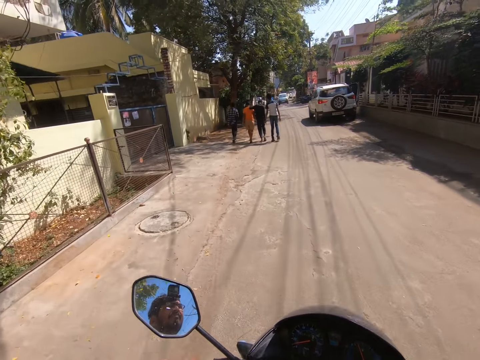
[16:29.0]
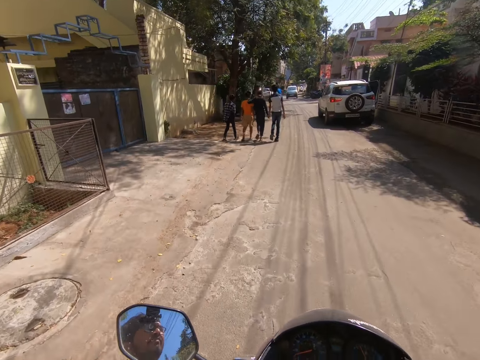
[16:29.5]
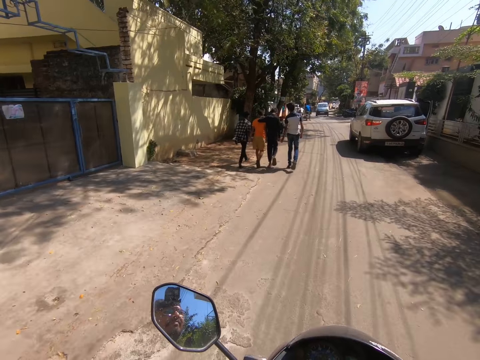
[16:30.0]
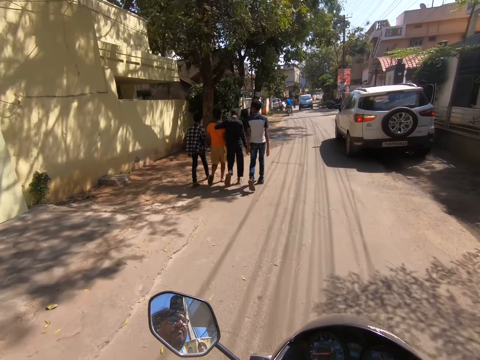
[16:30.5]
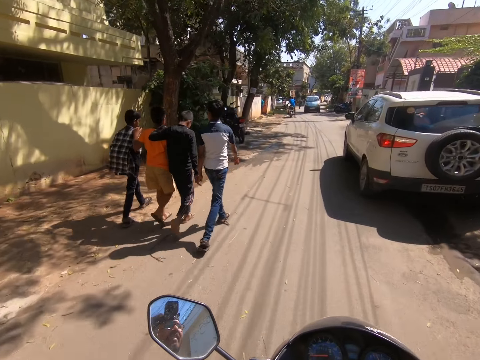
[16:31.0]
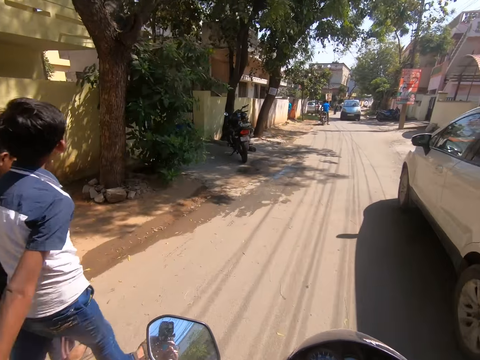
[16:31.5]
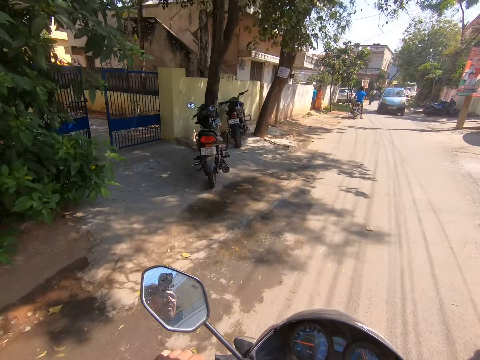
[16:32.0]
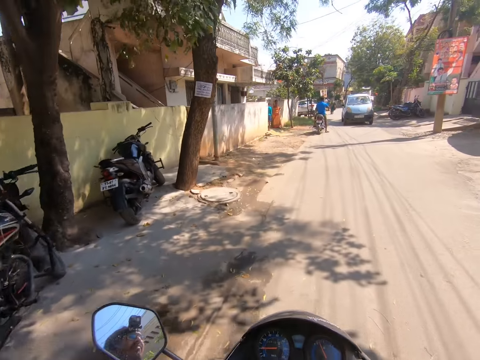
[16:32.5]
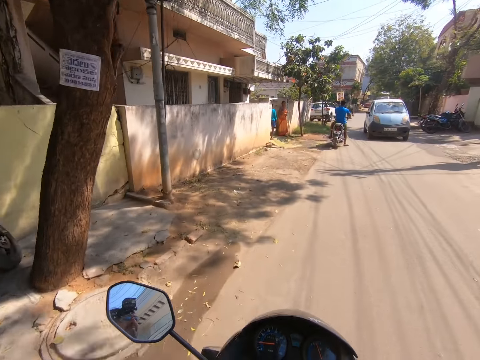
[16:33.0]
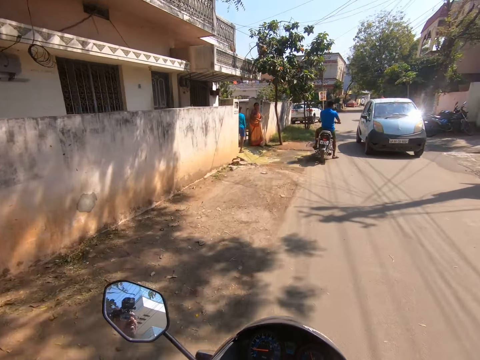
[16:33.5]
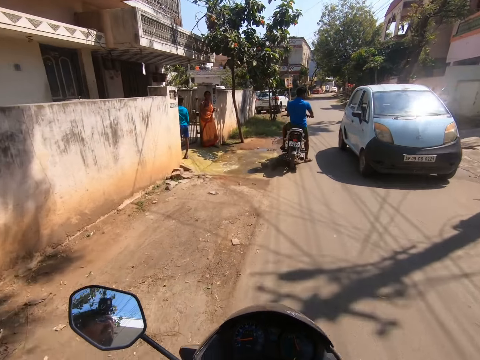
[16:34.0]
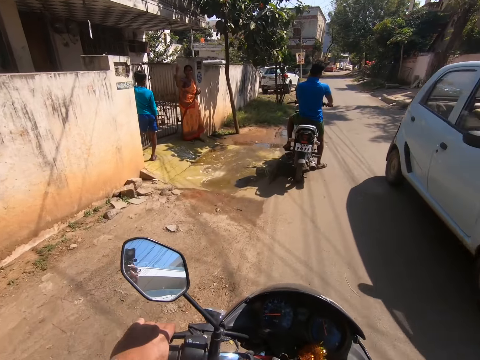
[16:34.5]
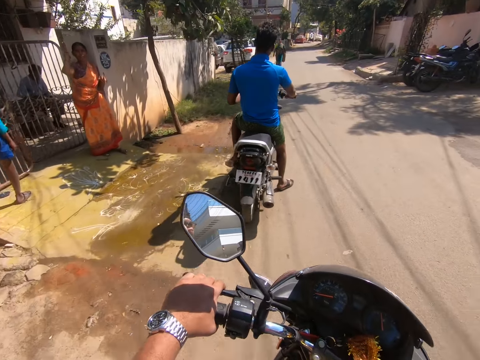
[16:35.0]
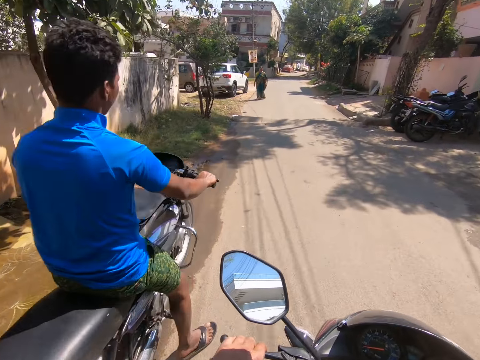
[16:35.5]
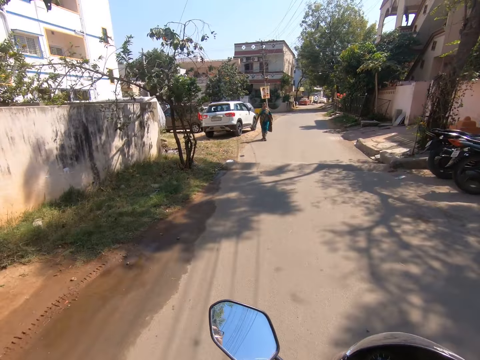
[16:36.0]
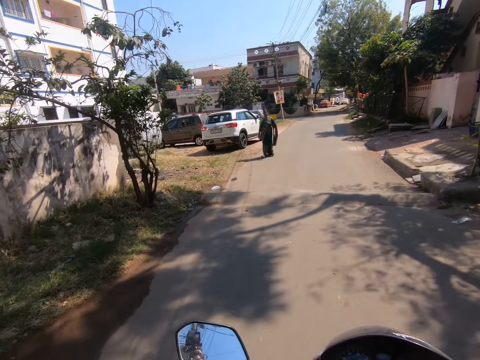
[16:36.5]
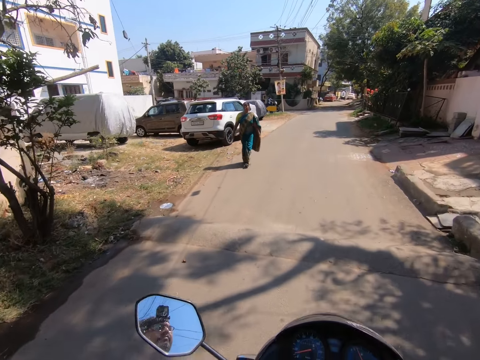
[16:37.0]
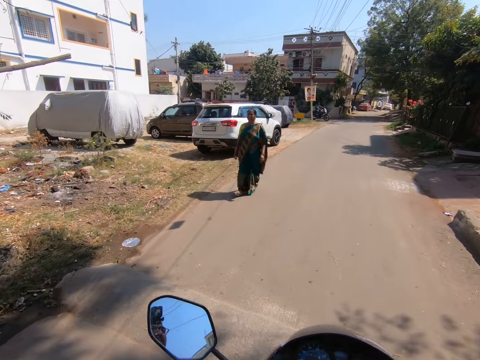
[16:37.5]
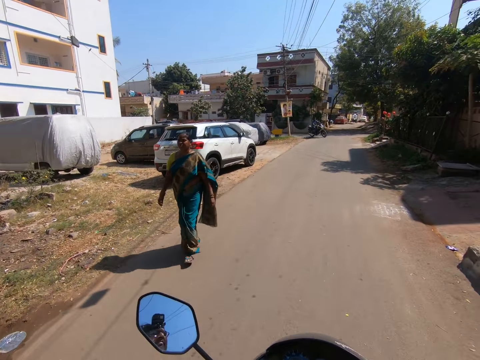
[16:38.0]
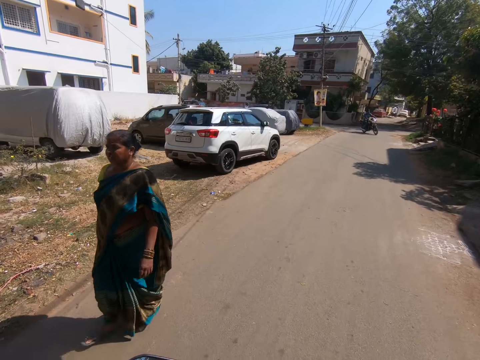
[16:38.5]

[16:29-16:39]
The camera wearer climbs a speed bump with the bike.

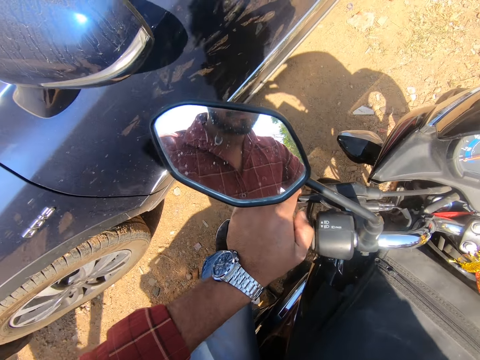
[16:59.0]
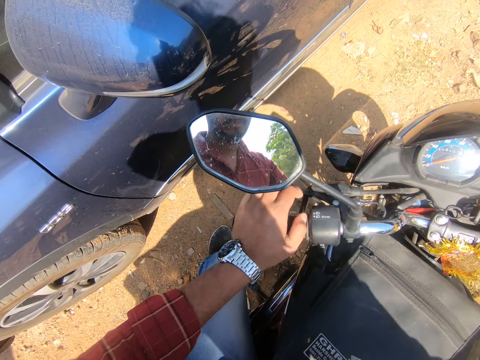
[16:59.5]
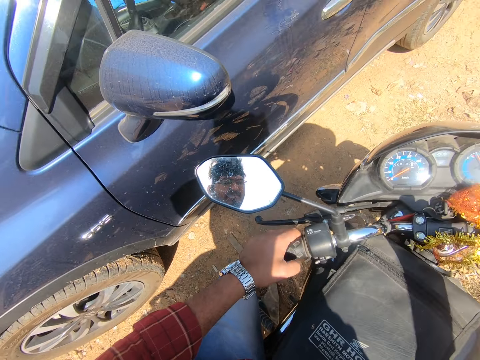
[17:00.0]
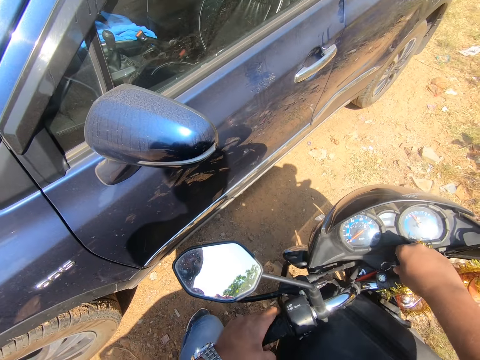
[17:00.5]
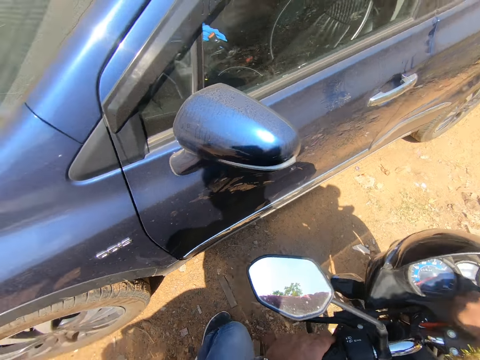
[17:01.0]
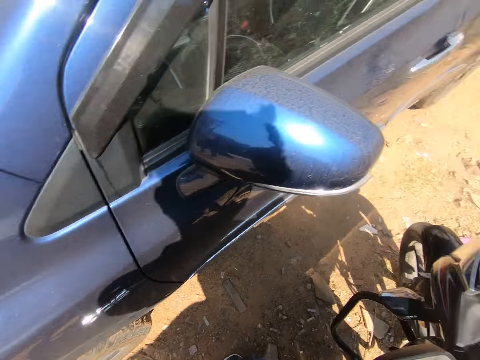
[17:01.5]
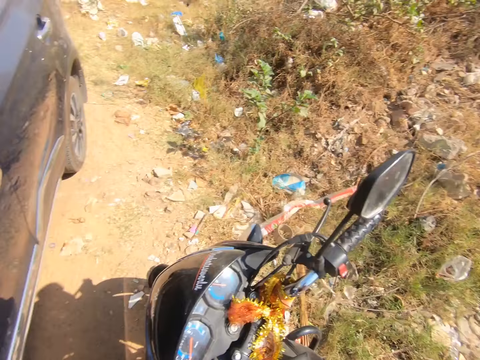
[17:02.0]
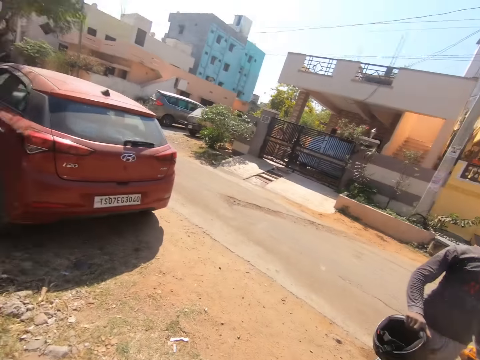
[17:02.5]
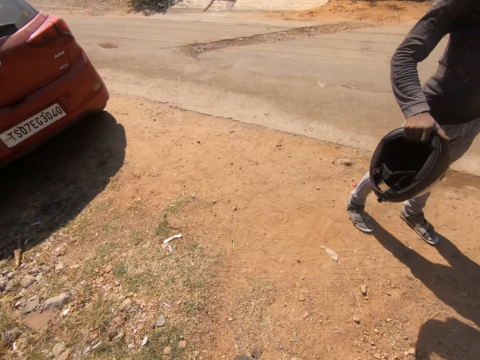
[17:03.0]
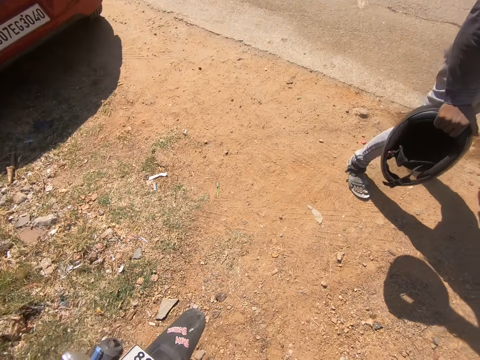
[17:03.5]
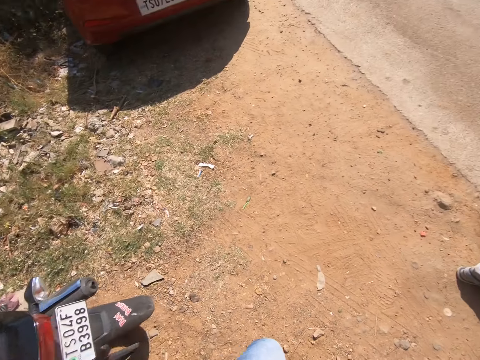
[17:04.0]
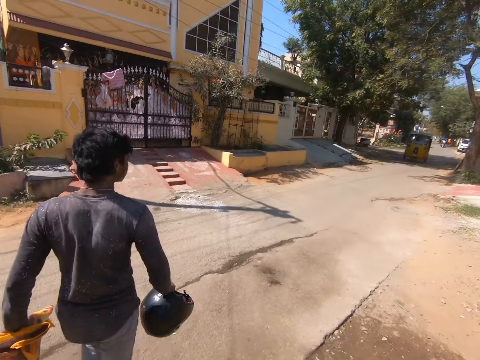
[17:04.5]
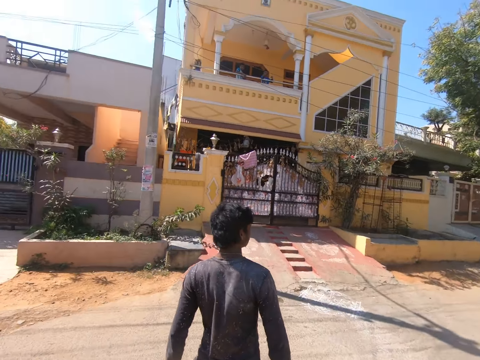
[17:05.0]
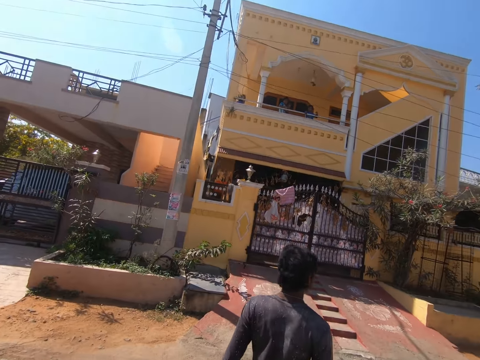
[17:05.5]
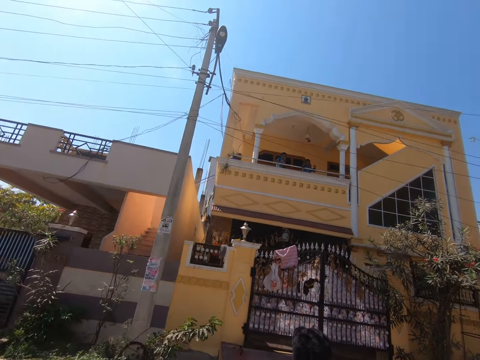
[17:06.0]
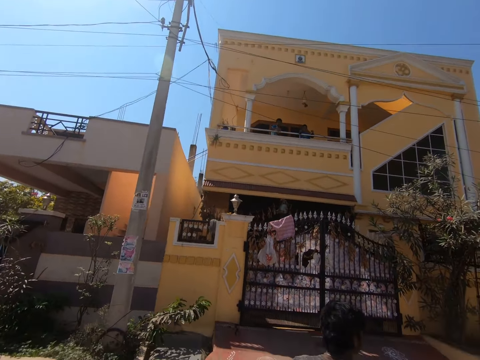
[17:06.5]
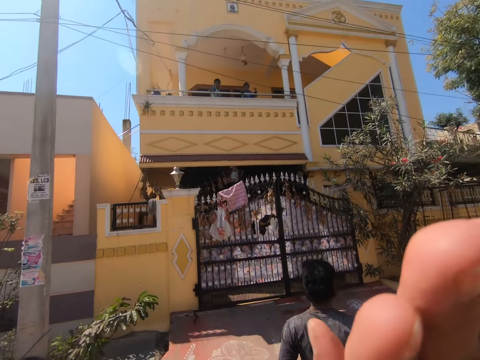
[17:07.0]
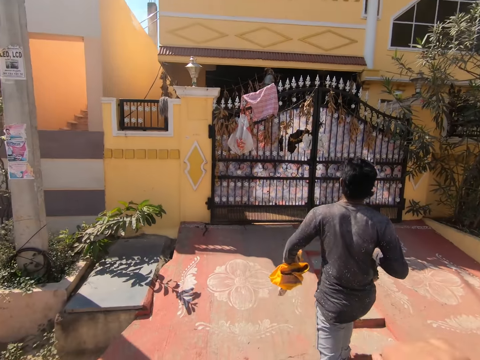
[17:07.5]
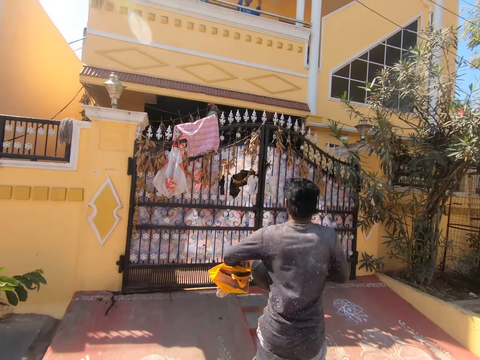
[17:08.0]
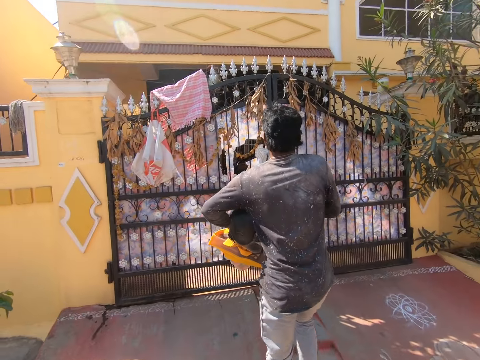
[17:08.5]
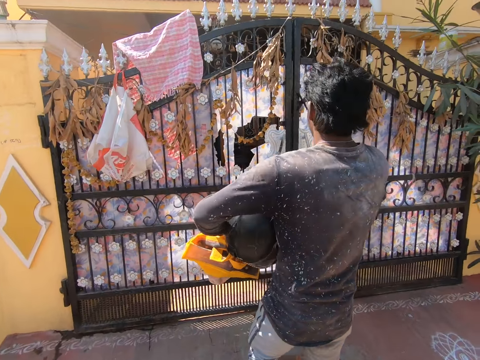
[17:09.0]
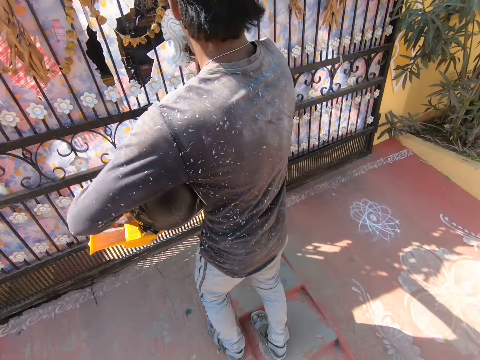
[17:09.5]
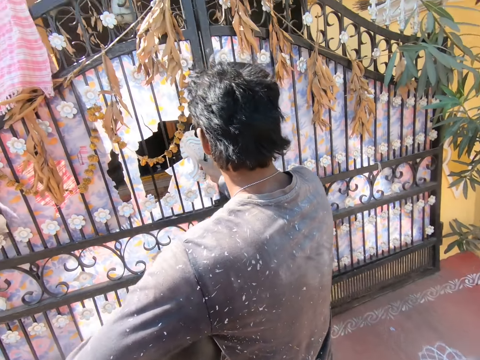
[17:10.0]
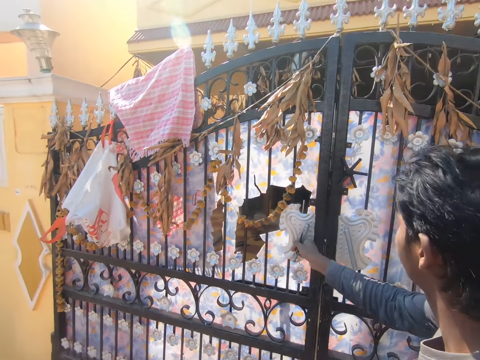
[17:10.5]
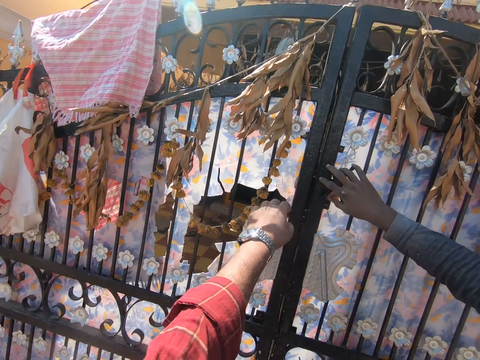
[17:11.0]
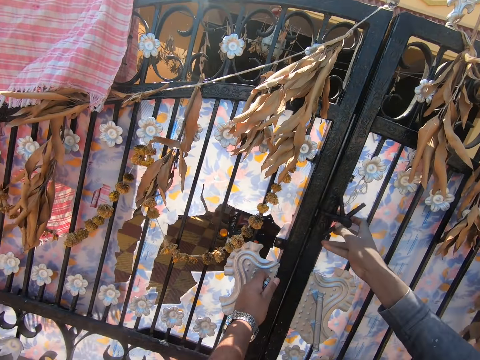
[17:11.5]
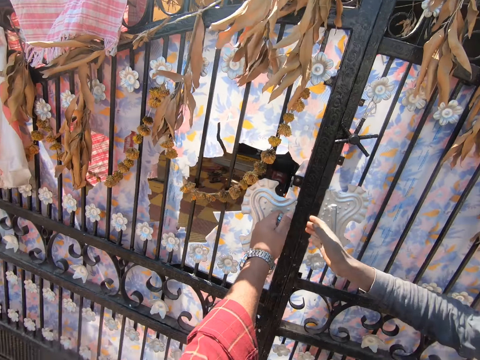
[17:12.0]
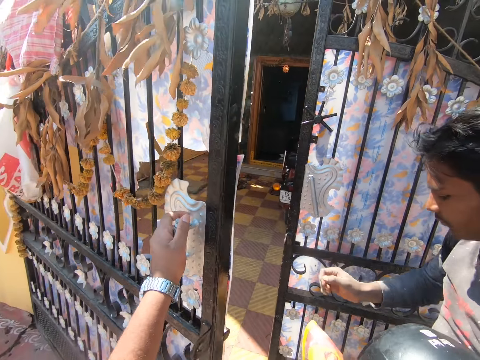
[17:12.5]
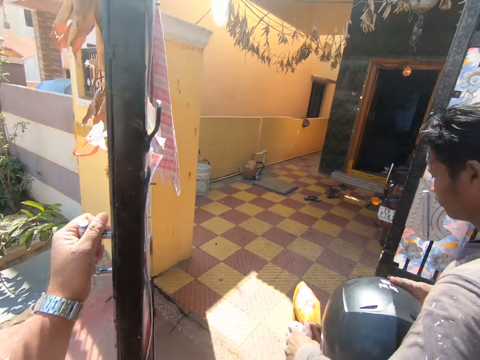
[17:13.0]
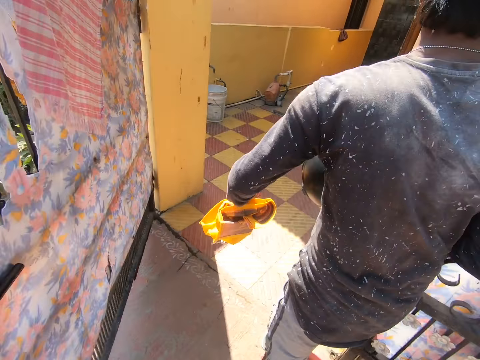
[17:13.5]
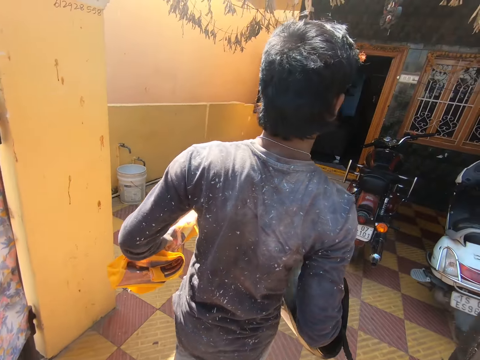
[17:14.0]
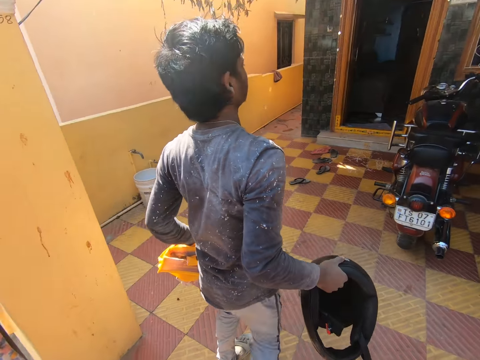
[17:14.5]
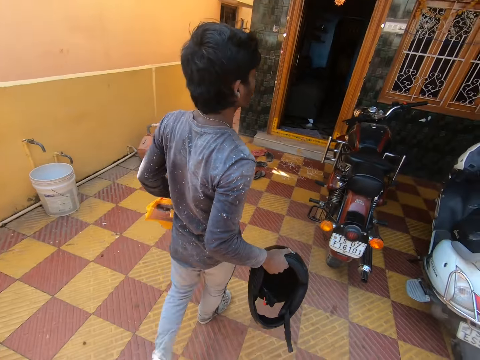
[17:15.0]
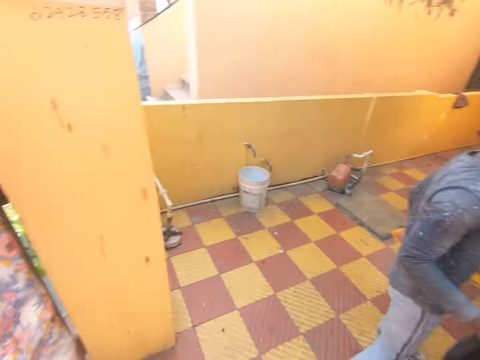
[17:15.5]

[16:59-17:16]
The camera wearer turns the key in the bike with his right hand. He puts off the motorcycle. He stands away from the bike. The man holds a helmet in his right hand and a cloth in his left hand. The man walks towards a gate. The camera wearer walks towards the gate. He gesticulates with his right hand. He raises a hand. He puts the hand down. He walks. The man passes the helmet in his right hand to his left hand. The man opens the door. The man holds the handle of the gate with his right hand. The camera wearer talks. The man turns the lock of the gate with his right hand. The camera wearer pulls the handle of the gate with his left hand. The man touches the gate with his right hand and holds the helmet with his right hand. The camera wearer opens the door. The man walks into the house. The camera wearer walks into the house.
